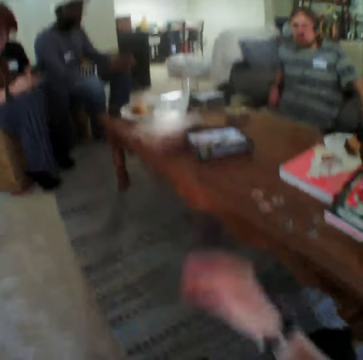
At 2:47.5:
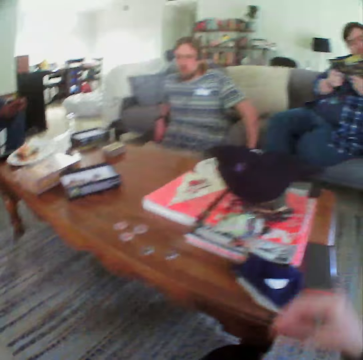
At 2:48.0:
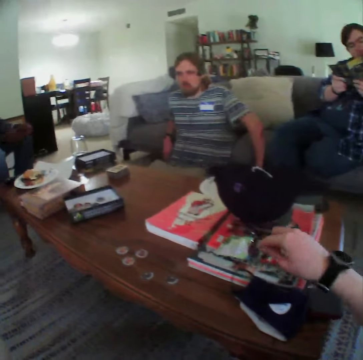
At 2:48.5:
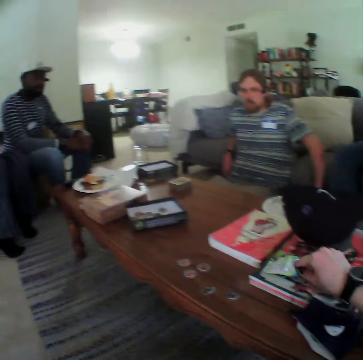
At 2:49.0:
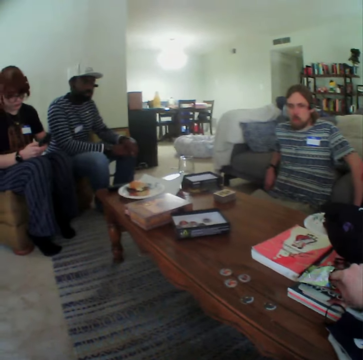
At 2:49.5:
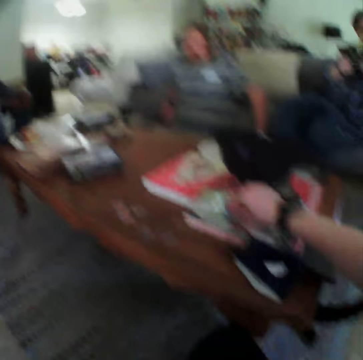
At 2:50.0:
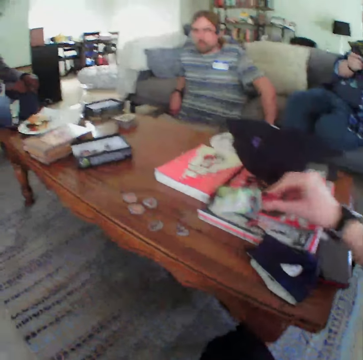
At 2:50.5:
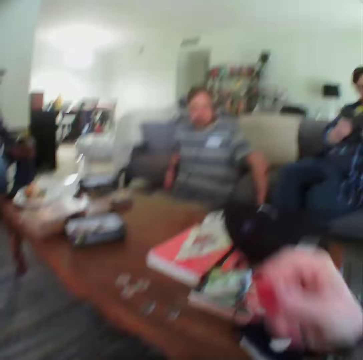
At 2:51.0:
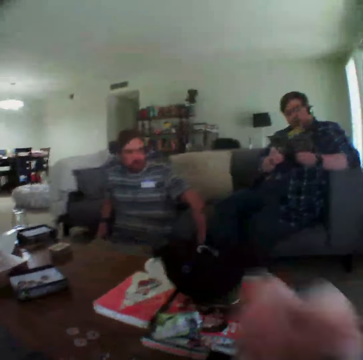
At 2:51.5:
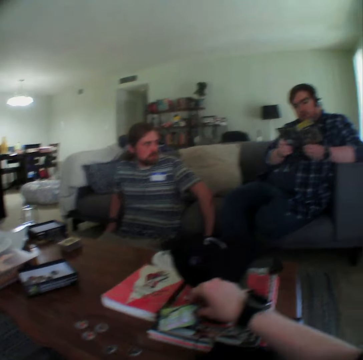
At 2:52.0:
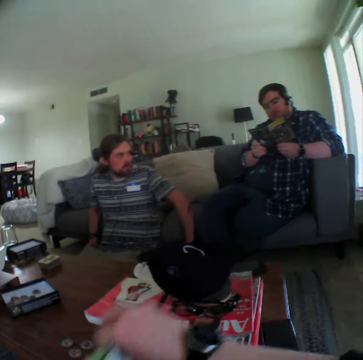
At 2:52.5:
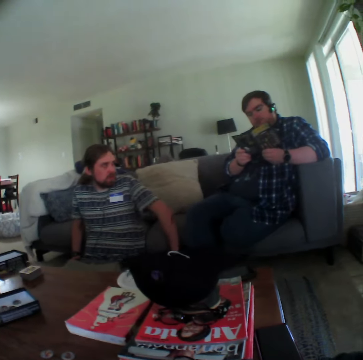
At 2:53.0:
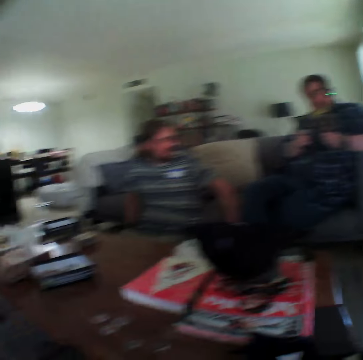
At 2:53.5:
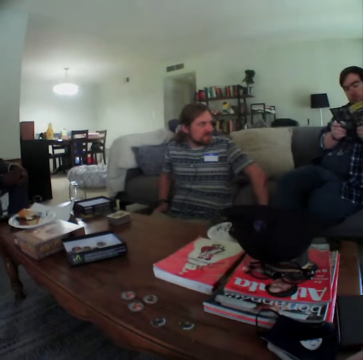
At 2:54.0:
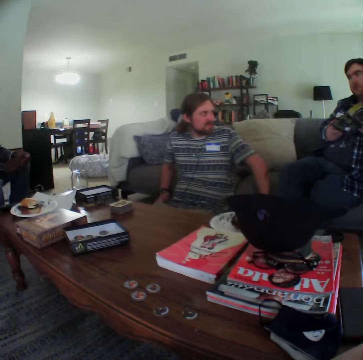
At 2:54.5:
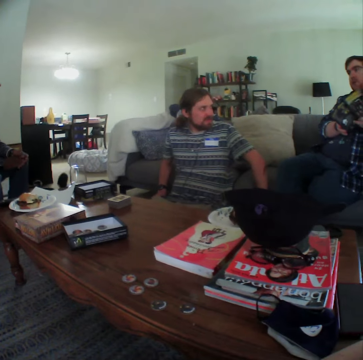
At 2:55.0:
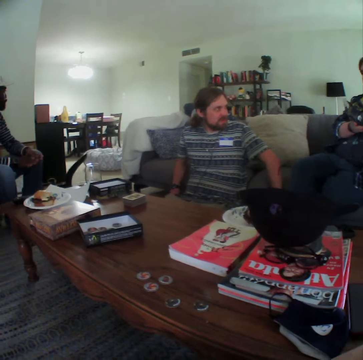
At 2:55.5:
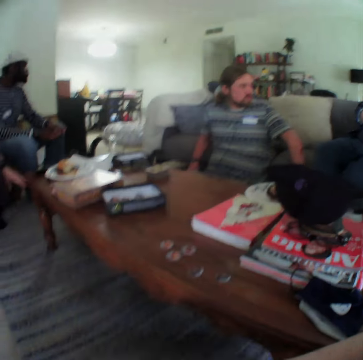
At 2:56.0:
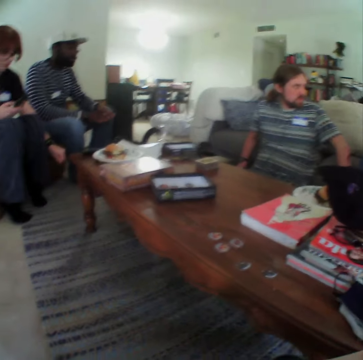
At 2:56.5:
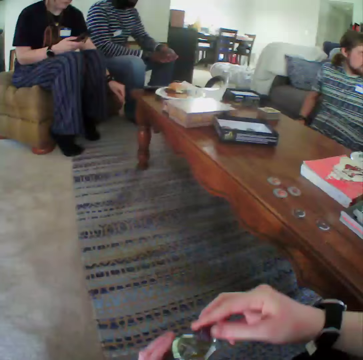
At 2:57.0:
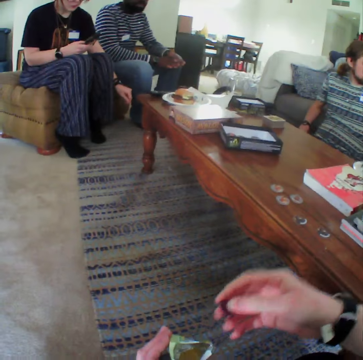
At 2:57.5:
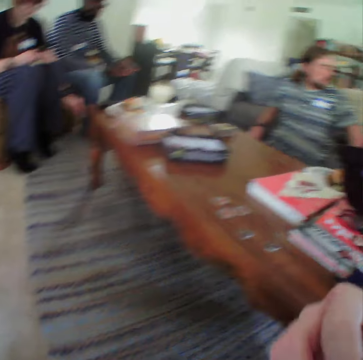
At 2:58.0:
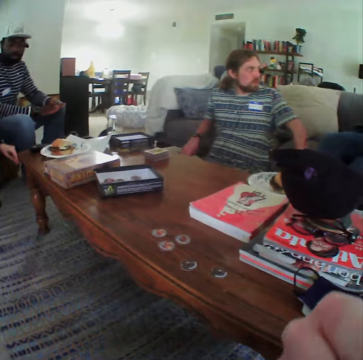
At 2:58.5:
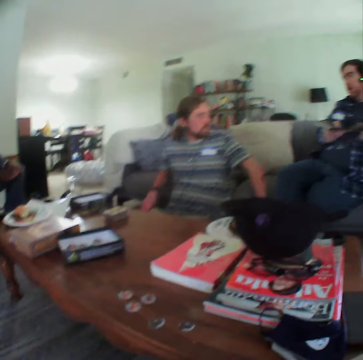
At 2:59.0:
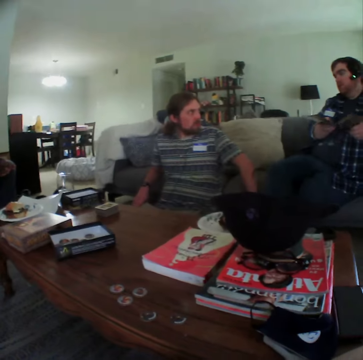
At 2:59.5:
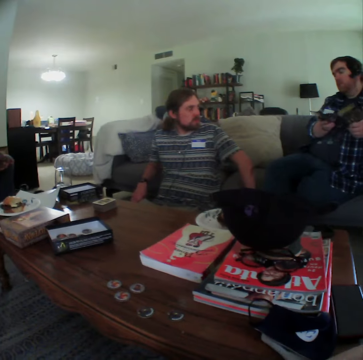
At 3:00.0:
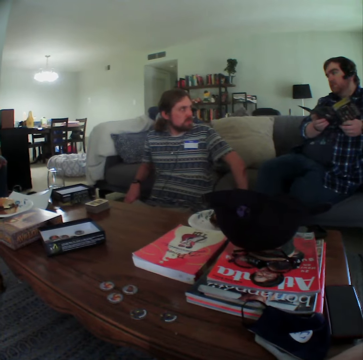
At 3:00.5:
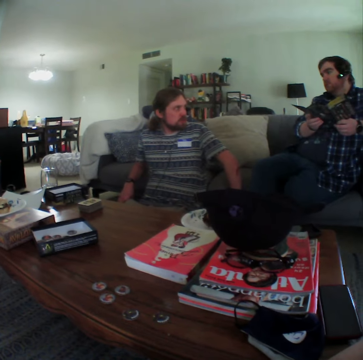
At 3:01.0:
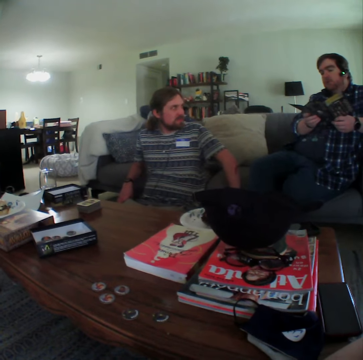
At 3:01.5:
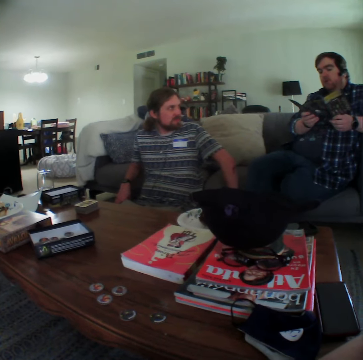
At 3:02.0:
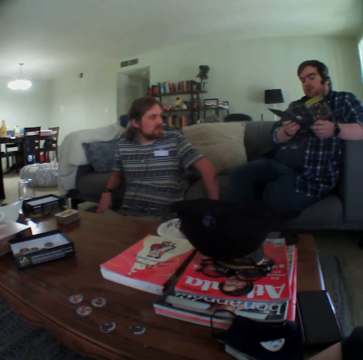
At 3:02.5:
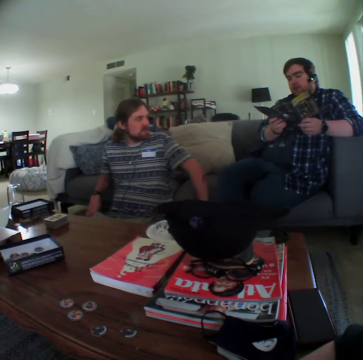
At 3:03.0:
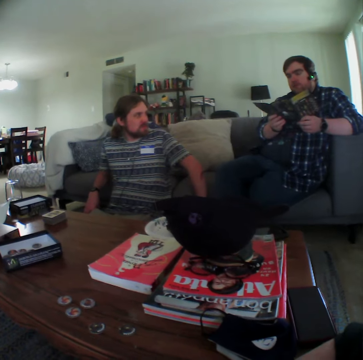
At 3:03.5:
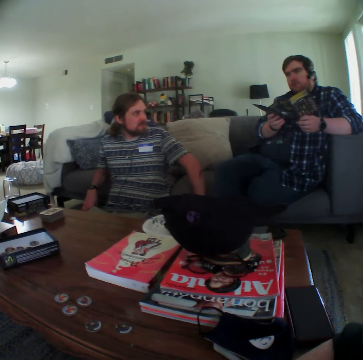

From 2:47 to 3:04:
The camera wearer puts the food container on the table. A man reads. The camera wearer picks food from the sachet. They eat the snack. They pick the food sachet. They move the plastic packet. A woman snaps her fingers. The woman plays with a cat. The camera wearer picks food from the sachet. They eat the snack. The man talks to another man.

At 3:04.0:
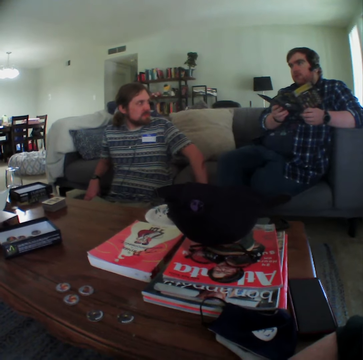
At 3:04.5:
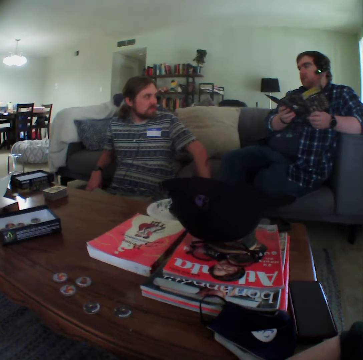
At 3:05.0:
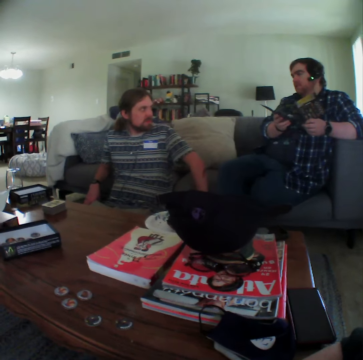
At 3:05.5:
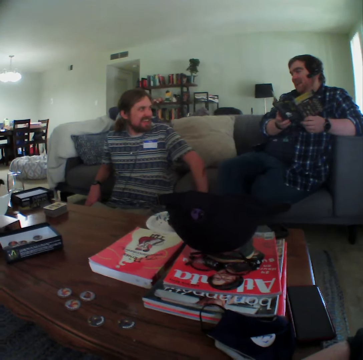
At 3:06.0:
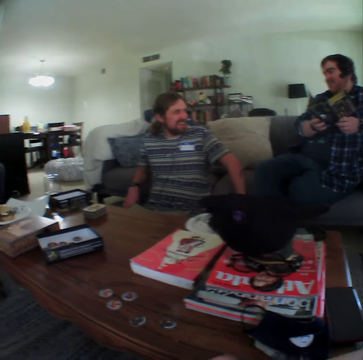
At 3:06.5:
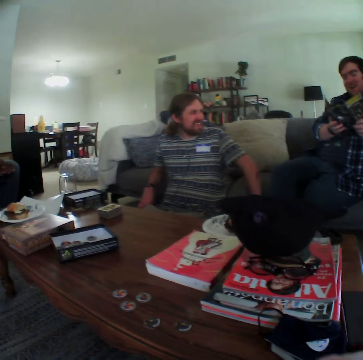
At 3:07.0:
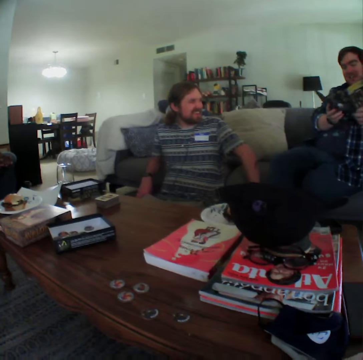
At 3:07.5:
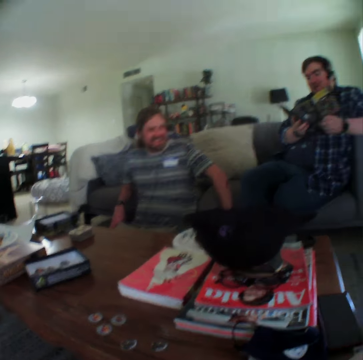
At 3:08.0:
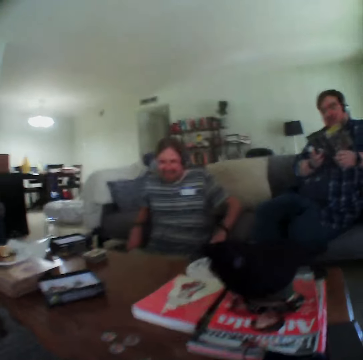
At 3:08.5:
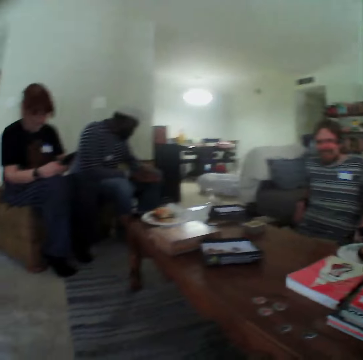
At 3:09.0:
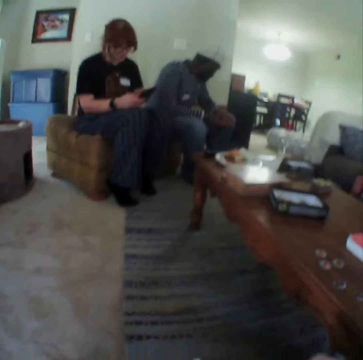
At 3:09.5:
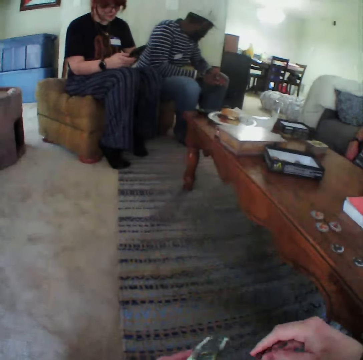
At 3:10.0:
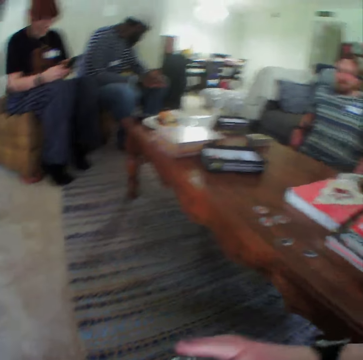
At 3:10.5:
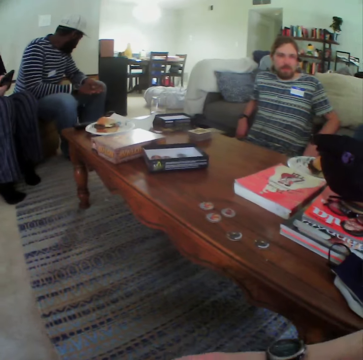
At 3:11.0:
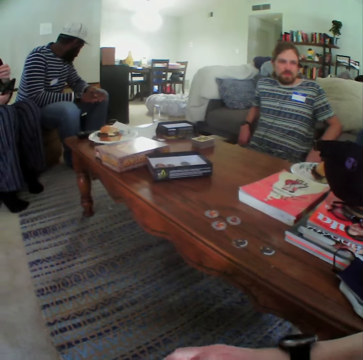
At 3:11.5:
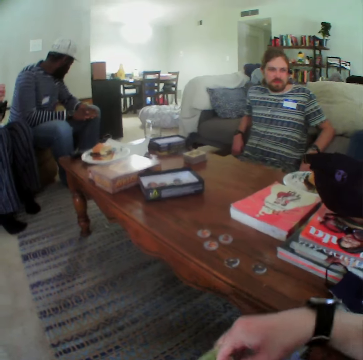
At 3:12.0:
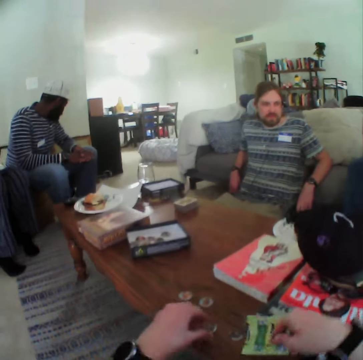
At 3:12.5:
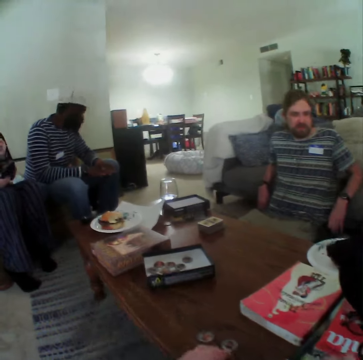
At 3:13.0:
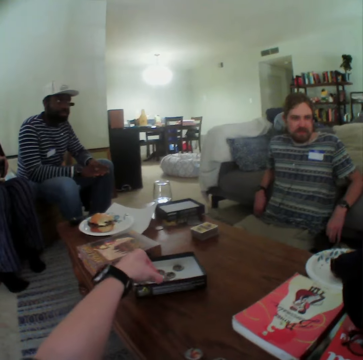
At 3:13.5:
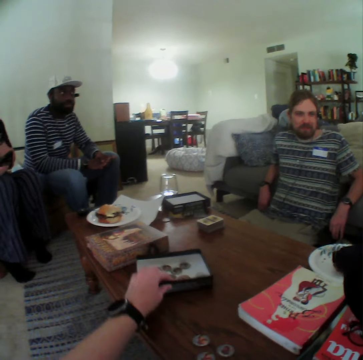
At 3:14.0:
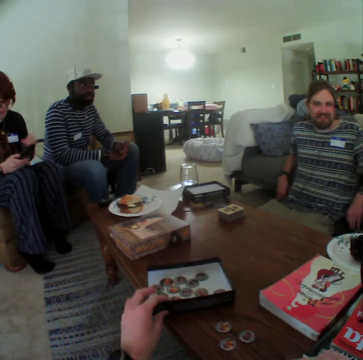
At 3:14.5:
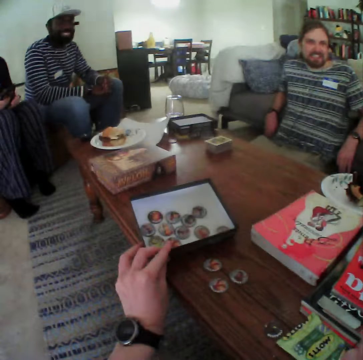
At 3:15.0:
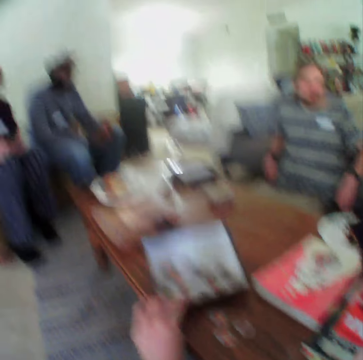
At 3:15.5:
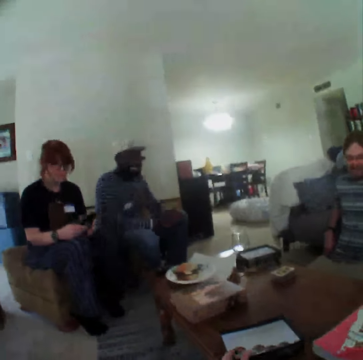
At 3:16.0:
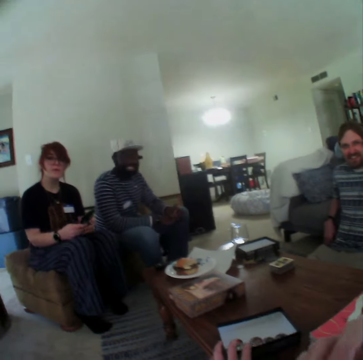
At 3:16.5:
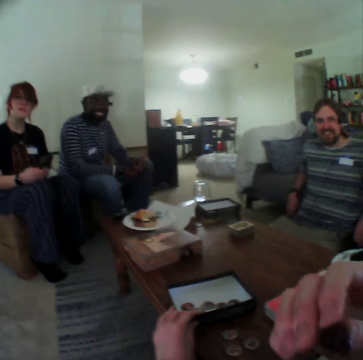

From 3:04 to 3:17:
A man laughs. The camera wearer moves his hand. Another man looks at the cat. The camera wearer puts the sachet on the table. He pulls the box and looks inside the box.

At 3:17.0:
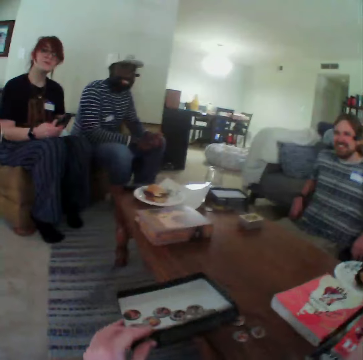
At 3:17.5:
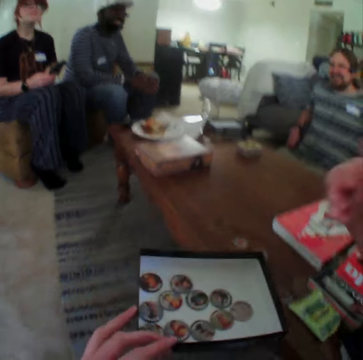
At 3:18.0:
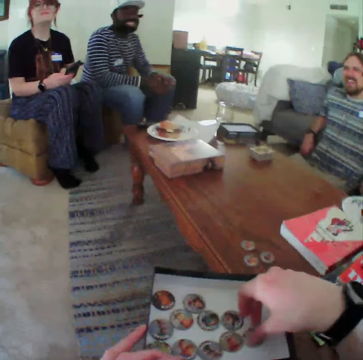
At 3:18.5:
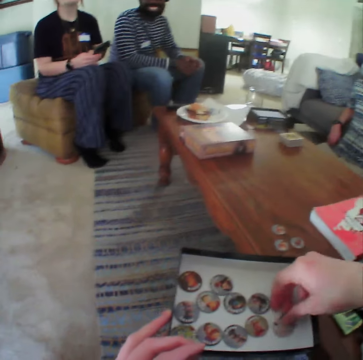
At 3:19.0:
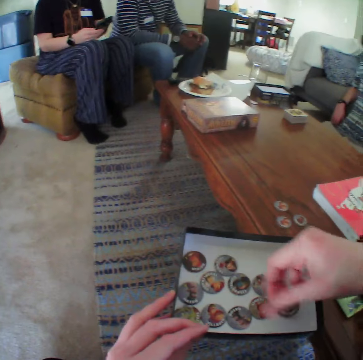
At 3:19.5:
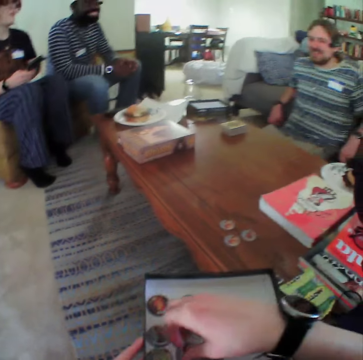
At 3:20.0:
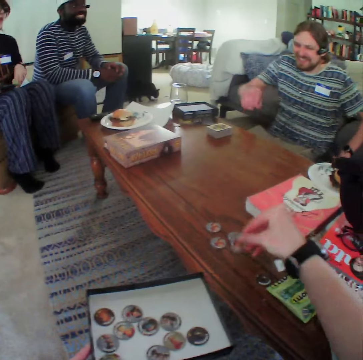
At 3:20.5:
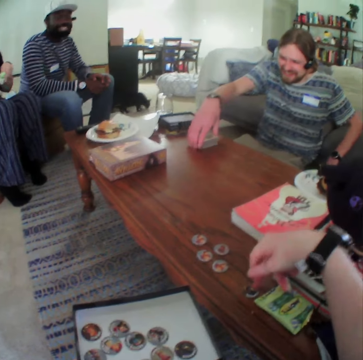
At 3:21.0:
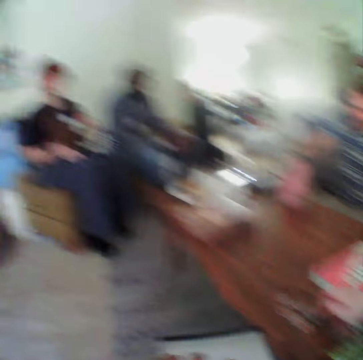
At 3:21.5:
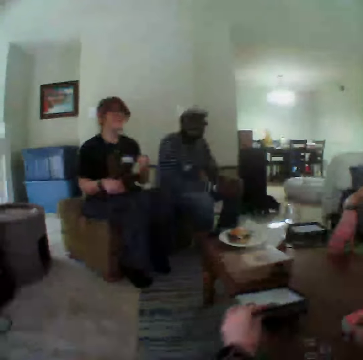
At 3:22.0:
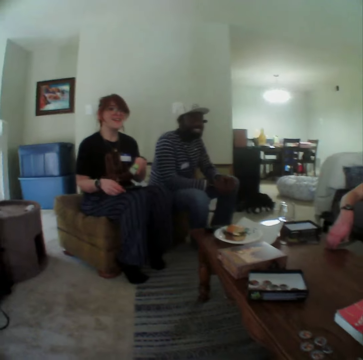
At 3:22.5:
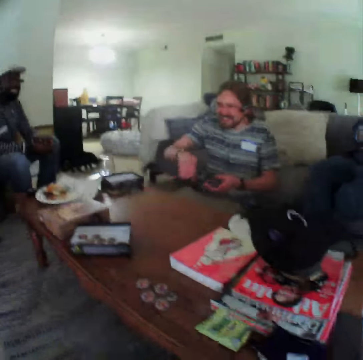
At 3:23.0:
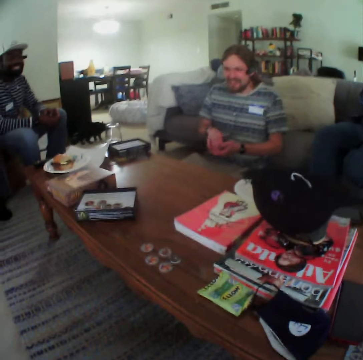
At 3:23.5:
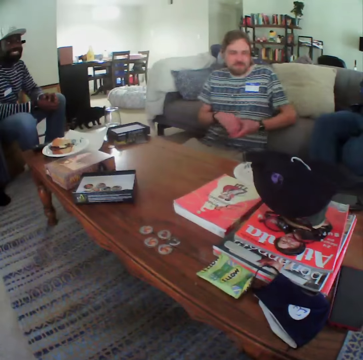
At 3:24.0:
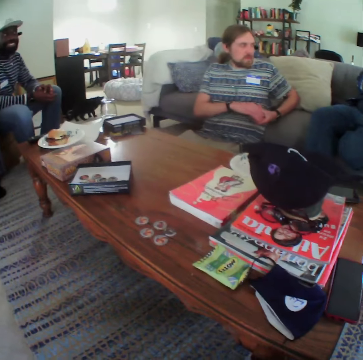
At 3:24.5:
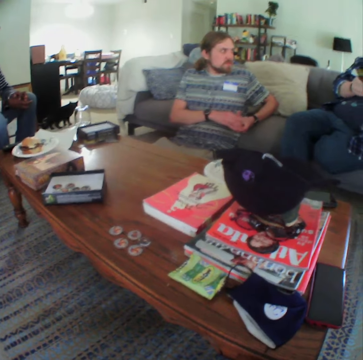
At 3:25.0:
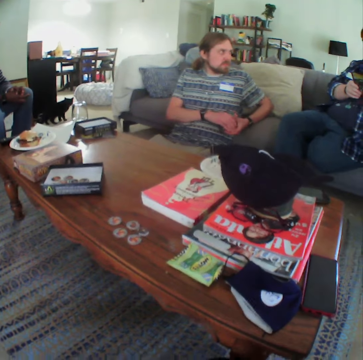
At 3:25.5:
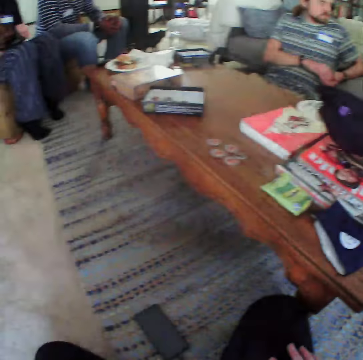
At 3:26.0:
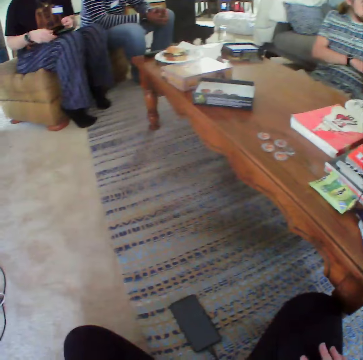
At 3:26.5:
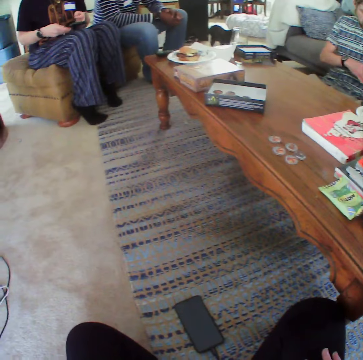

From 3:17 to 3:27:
The camera wearer picks the food container. They move the box. They turn a game chip. They hold the disc. They put the game chip on the table. They move the game chip on the table. A man picks the cards. The camera wearer pushes the box. They put the food container on the table. The man holds the cards.
